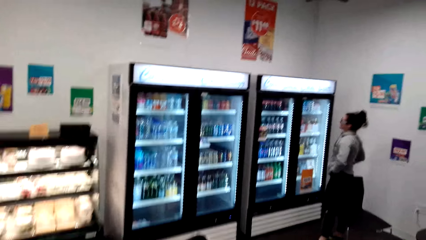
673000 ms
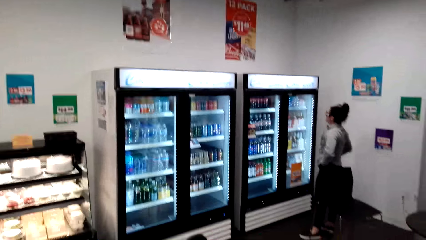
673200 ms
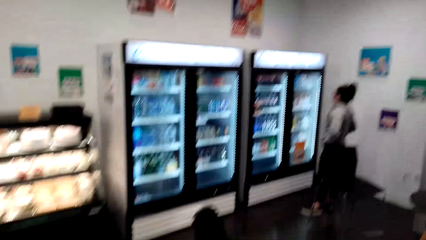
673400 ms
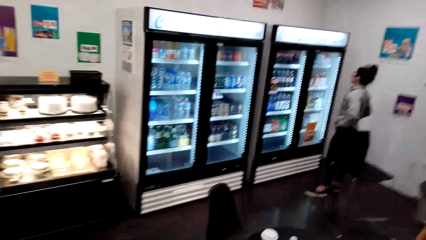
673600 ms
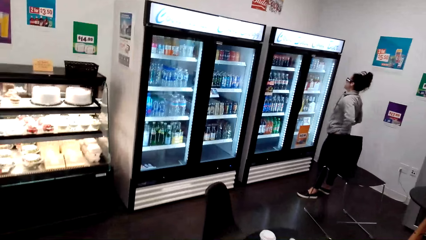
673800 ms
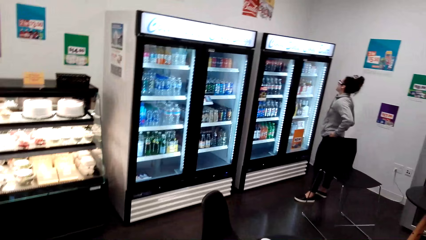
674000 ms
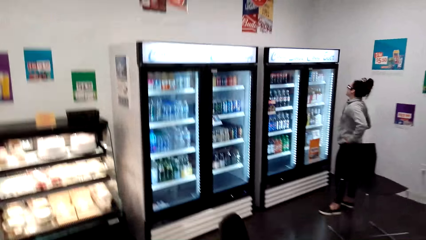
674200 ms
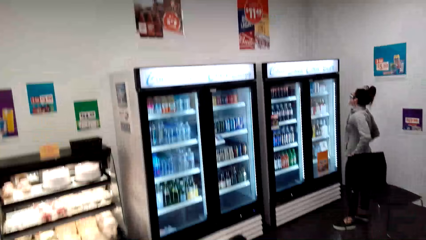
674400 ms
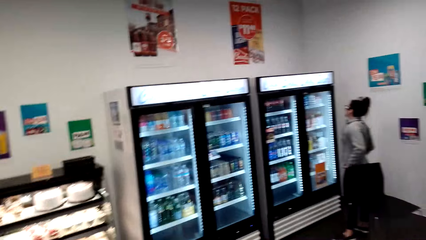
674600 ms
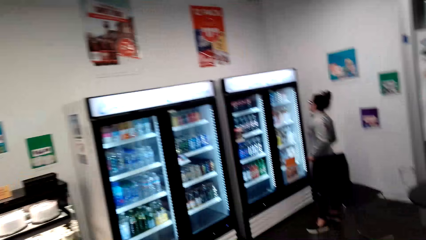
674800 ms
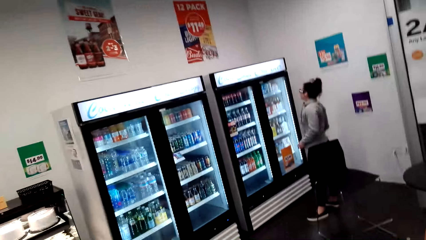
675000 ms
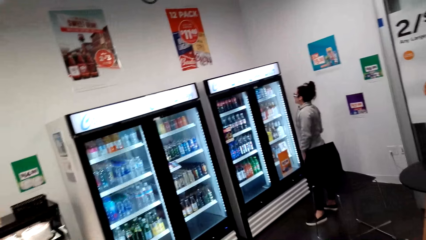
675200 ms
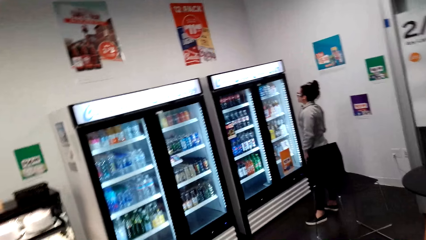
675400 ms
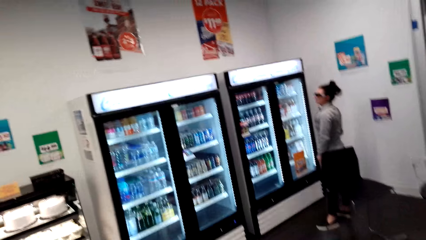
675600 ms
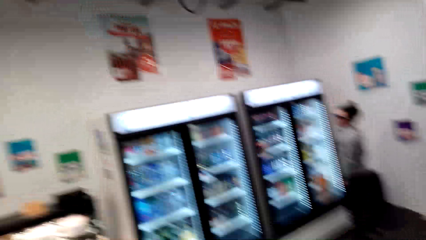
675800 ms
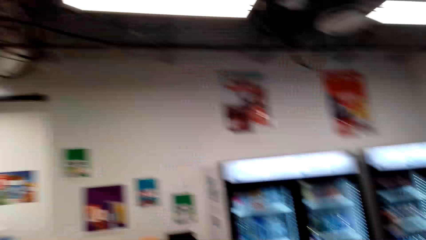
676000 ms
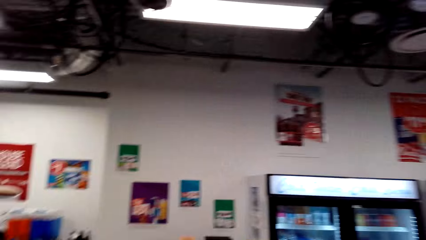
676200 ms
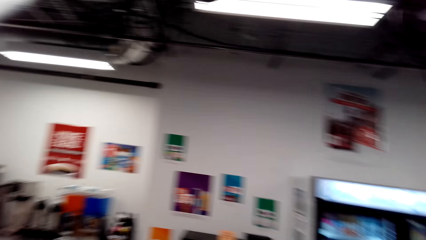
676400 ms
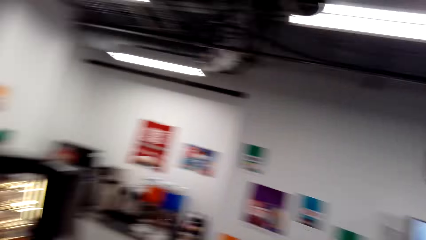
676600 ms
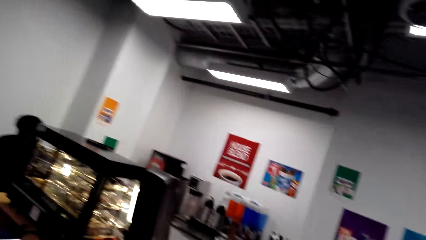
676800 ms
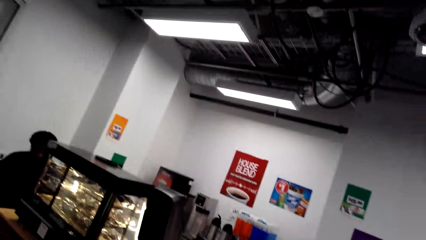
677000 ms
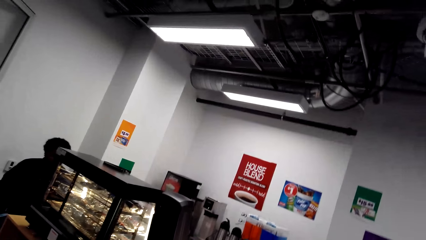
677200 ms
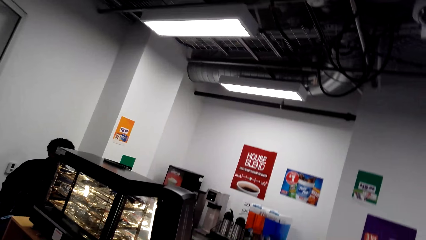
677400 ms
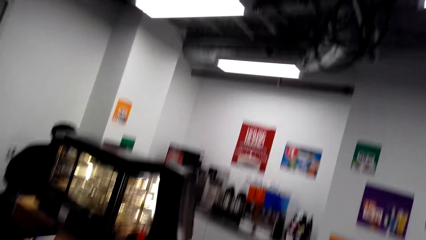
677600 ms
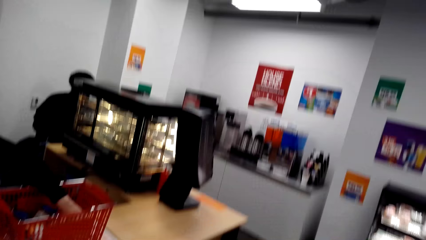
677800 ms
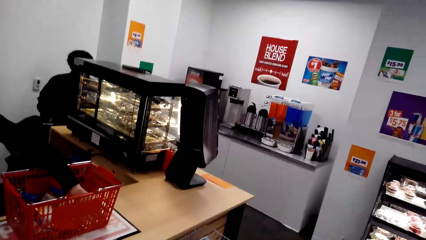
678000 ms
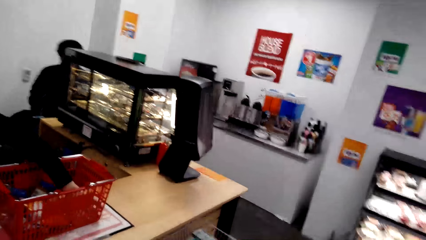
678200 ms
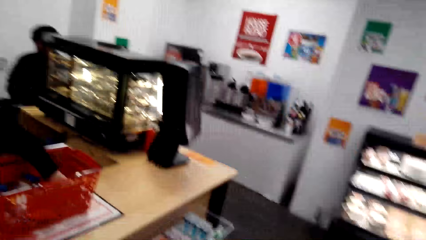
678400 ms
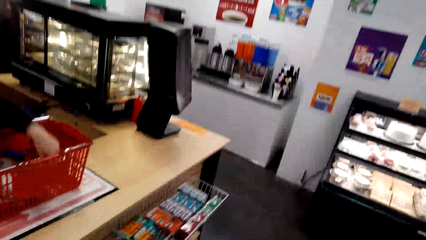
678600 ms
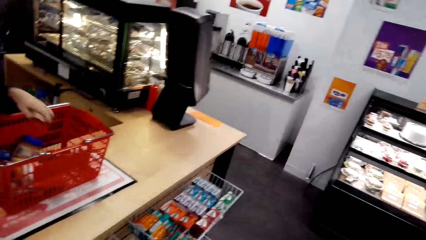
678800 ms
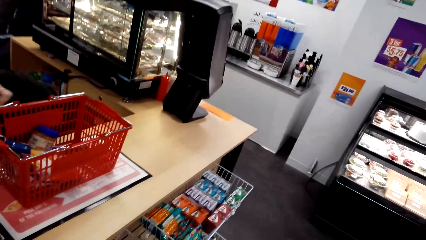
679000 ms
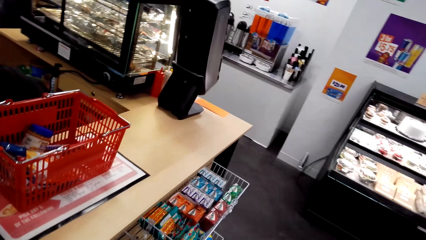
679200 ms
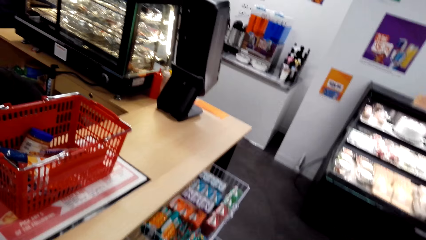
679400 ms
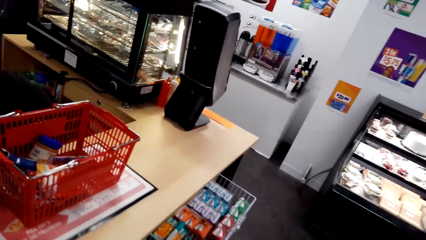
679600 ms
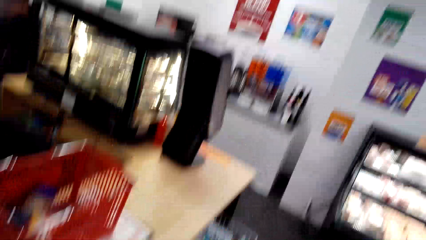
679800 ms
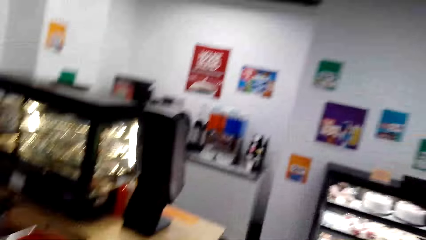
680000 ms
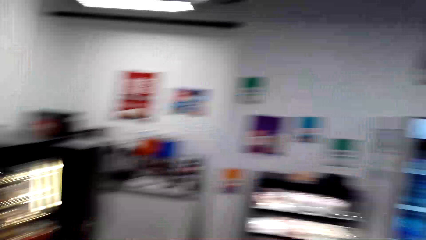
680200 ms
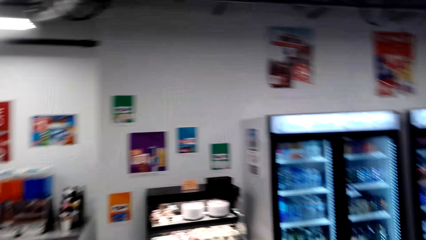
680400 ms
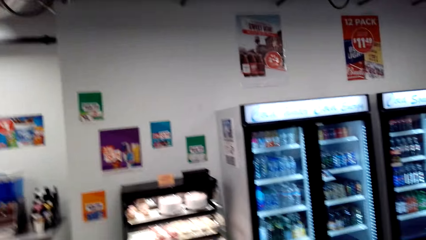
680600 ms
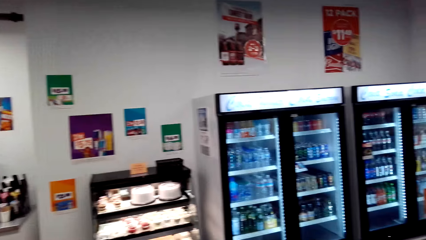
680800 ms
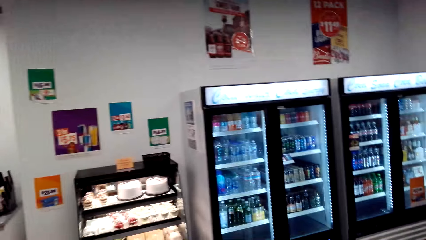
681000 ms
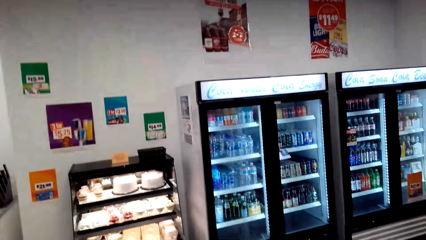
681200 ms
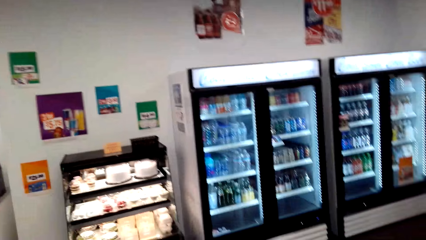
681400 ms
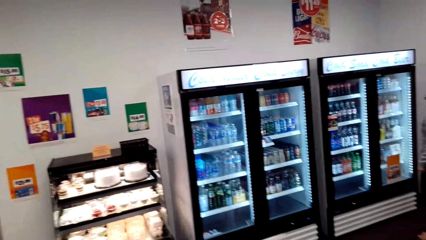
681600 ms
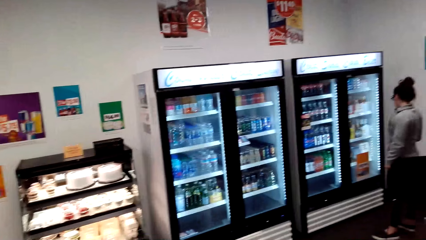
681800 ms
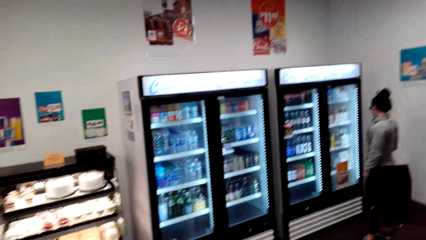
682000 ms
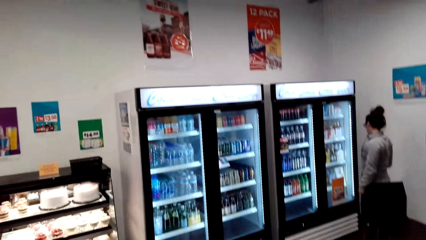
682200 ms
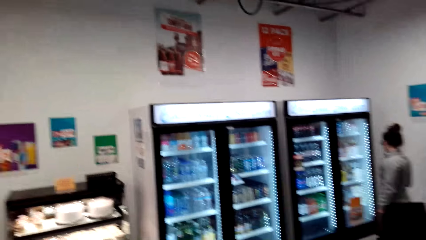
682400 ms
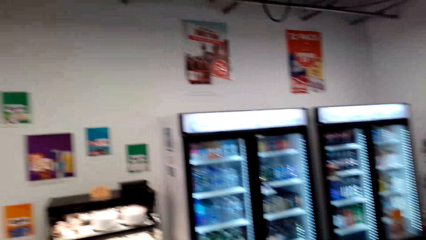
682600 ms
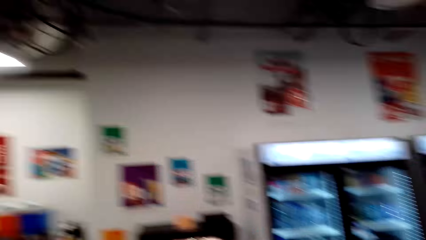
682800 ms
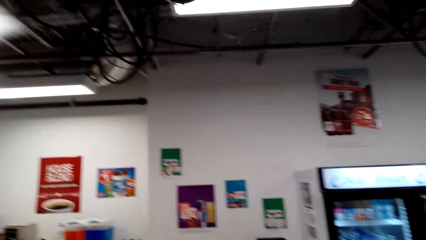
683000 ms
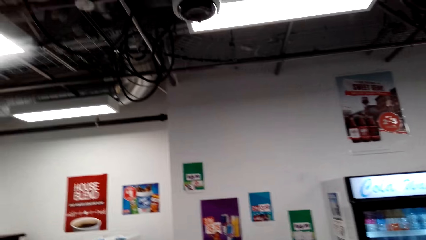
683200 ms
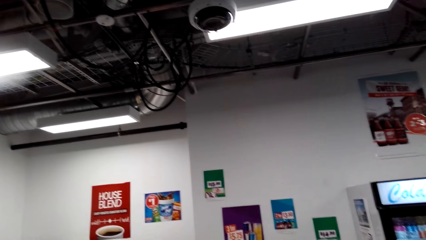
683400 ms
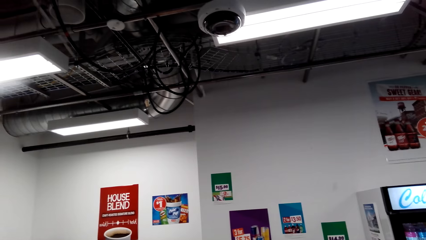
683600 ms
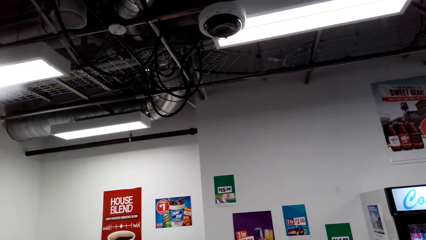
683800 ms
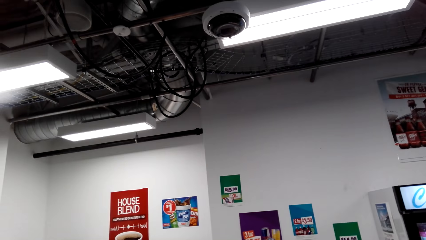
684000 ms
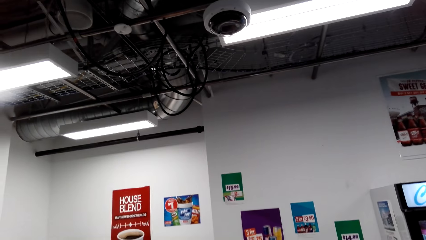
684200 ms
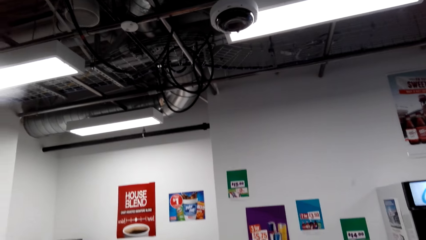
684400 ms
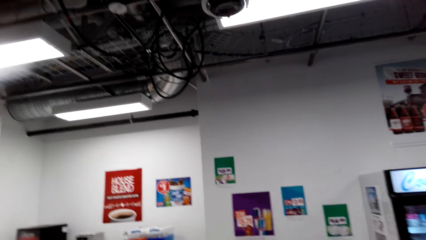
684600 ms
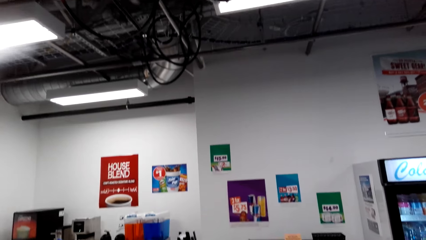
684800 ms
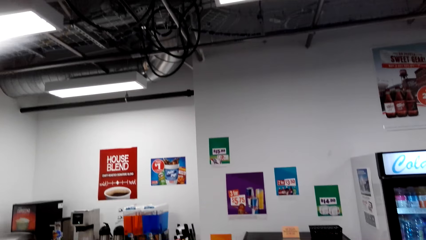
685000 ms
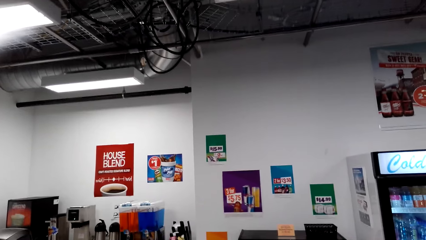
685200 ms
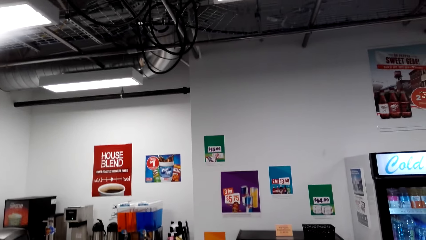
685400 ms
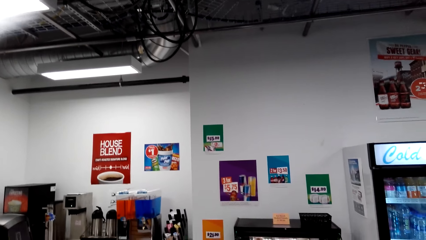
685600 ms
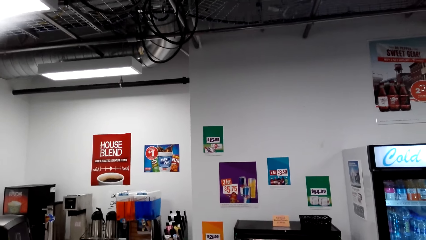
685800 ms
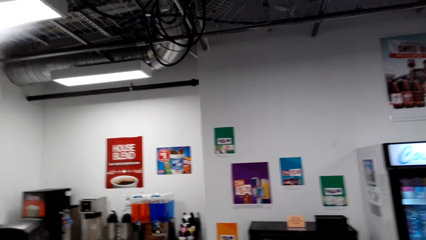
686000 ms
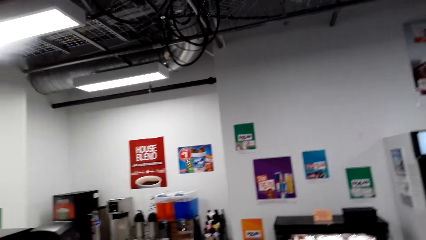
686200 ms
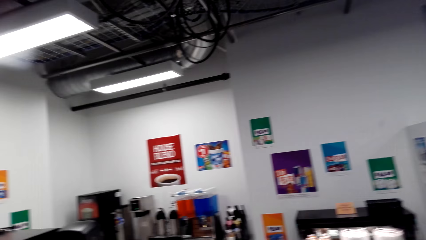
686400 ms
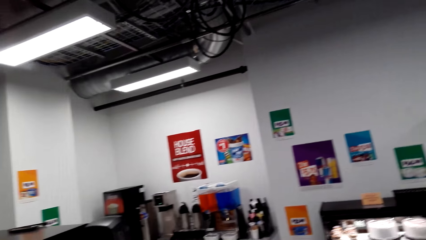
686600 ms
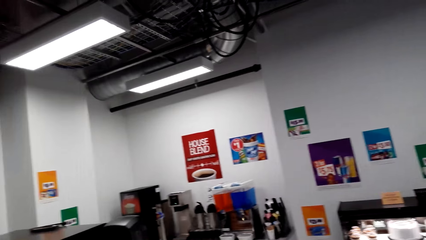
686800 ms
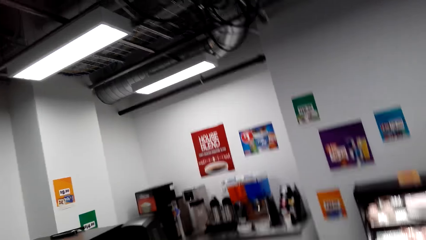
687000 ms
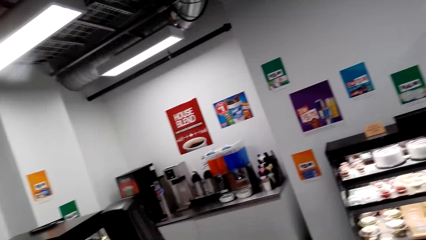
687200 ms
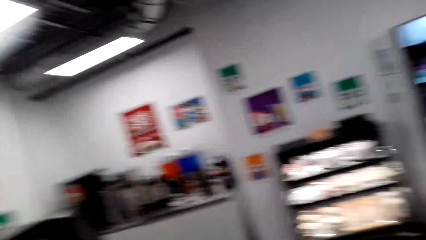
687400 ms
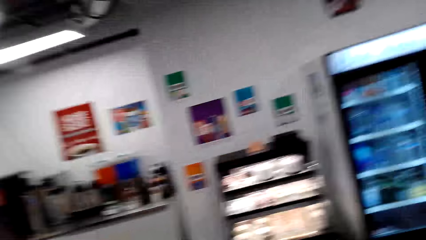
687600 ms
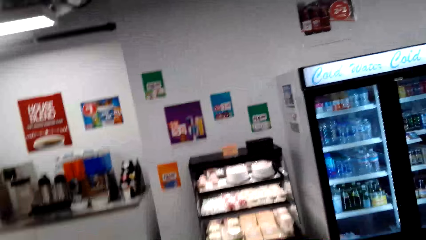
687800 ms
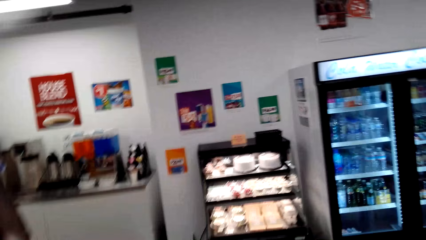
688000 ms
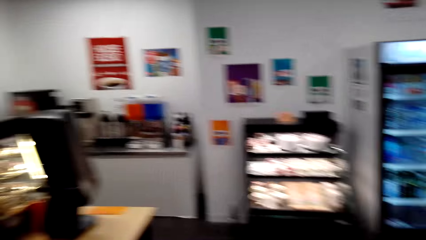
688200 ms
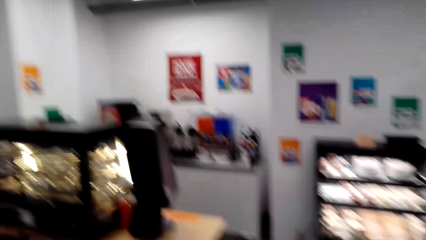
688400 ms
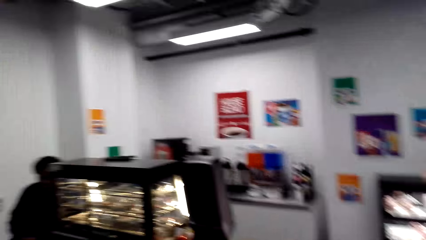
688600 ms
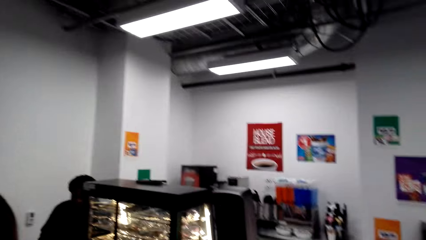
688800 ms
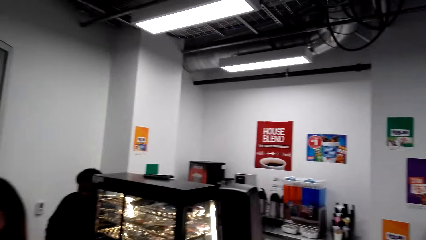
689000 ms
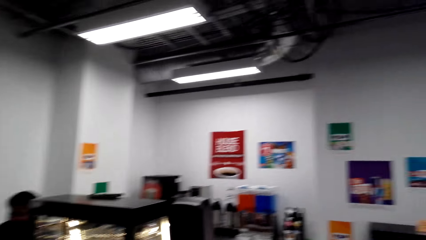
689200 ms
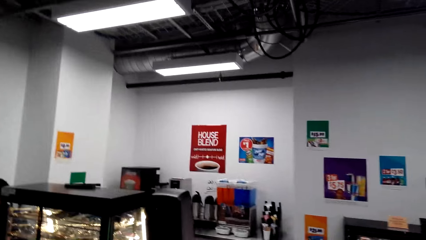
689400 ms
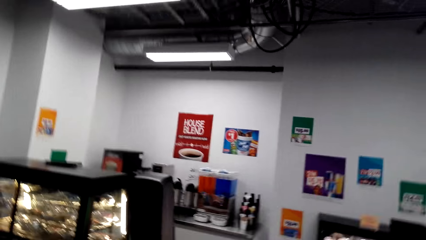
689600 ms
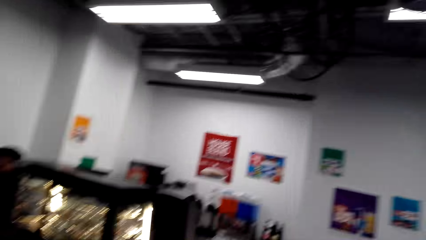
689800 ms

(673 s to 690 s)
The camera wearer looks at someone. They look around the supermarket. A cashier lifts a snack from the shopping basket. The camera wearer looks around the supermarket.
